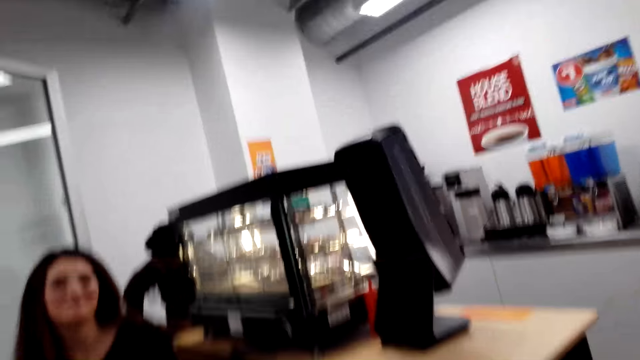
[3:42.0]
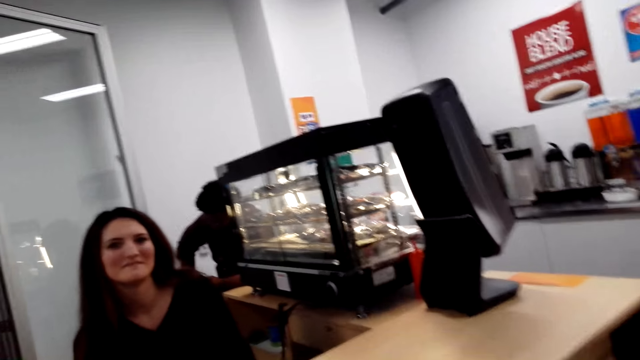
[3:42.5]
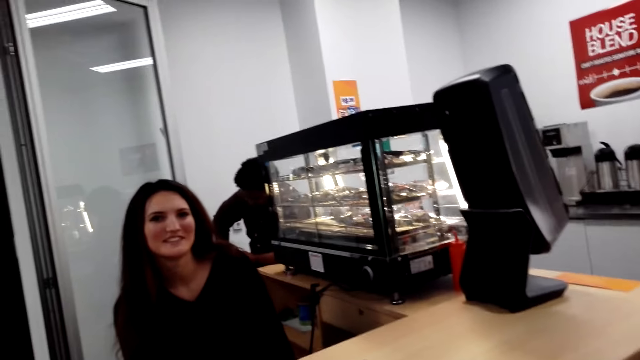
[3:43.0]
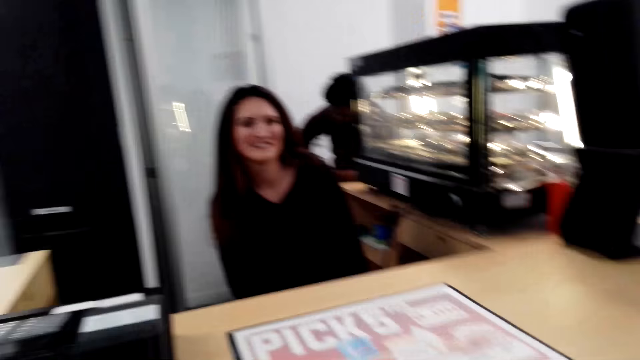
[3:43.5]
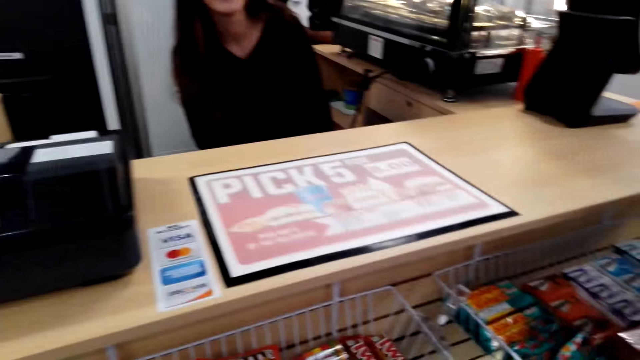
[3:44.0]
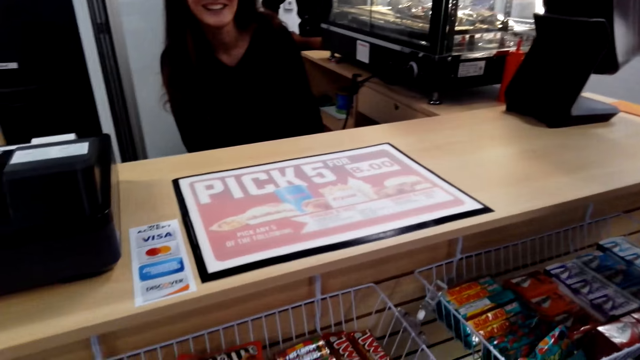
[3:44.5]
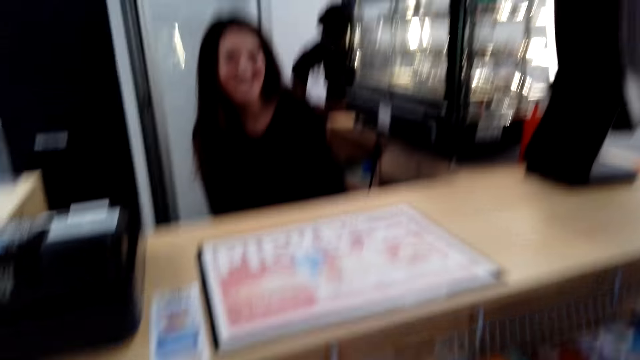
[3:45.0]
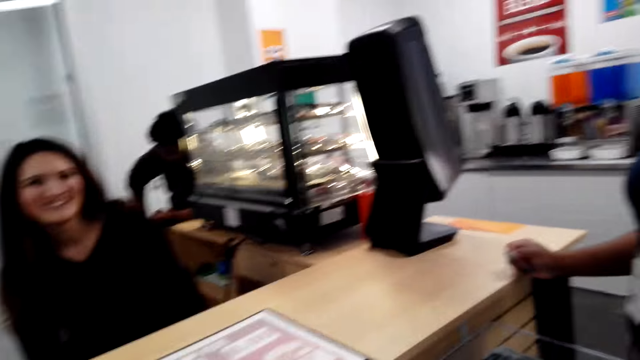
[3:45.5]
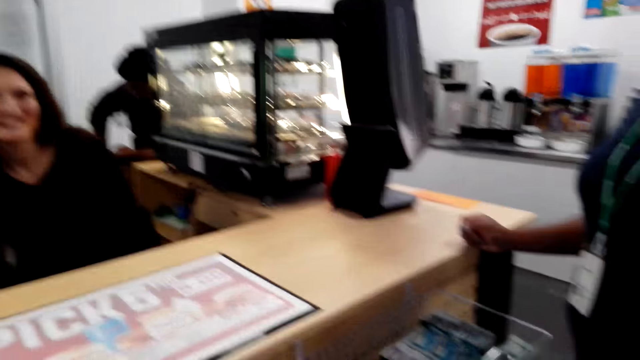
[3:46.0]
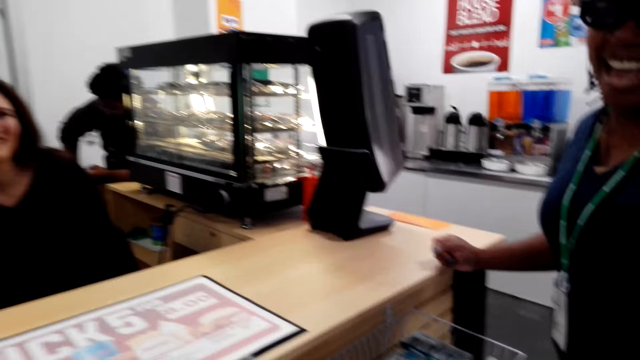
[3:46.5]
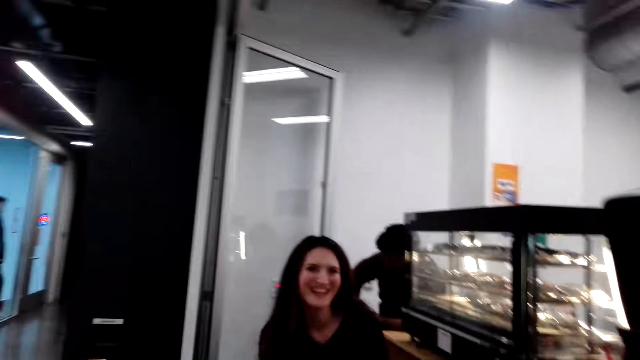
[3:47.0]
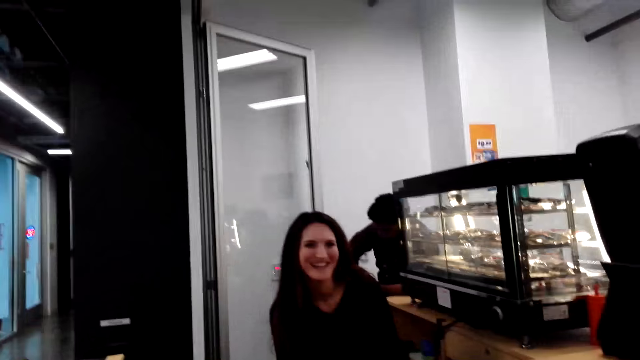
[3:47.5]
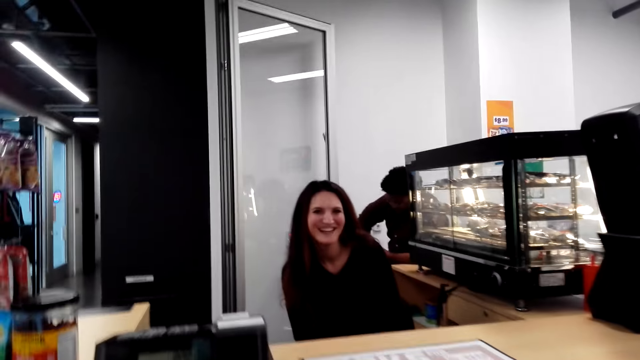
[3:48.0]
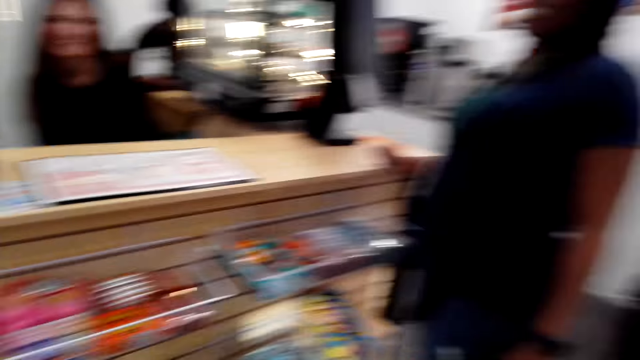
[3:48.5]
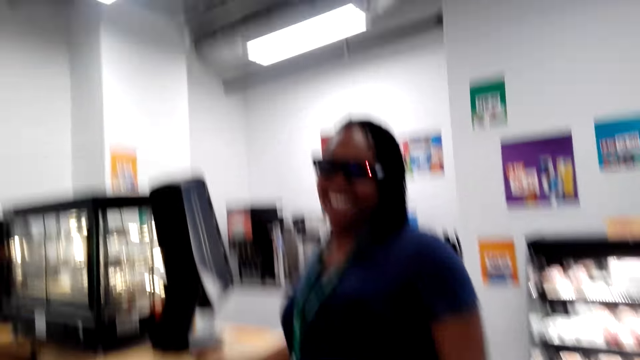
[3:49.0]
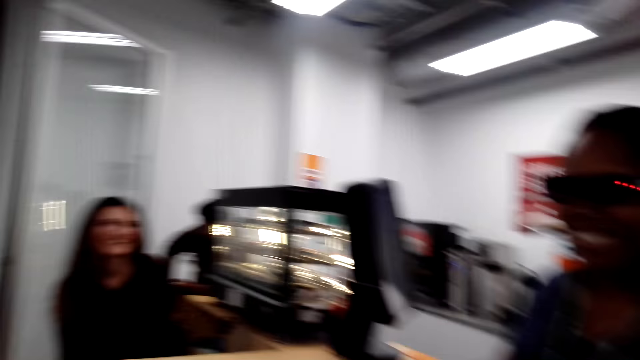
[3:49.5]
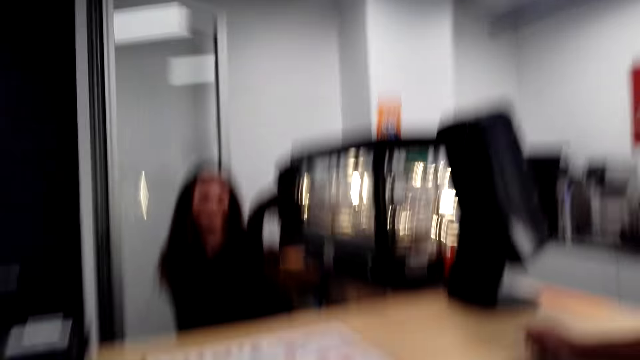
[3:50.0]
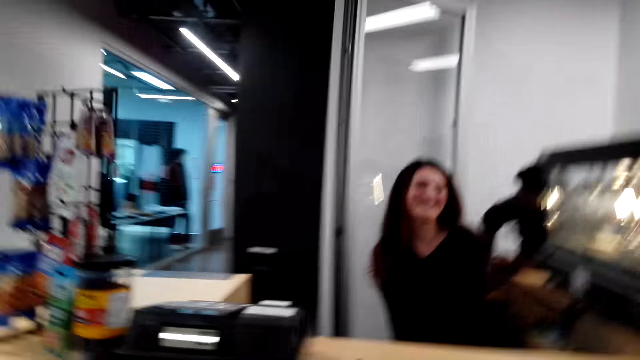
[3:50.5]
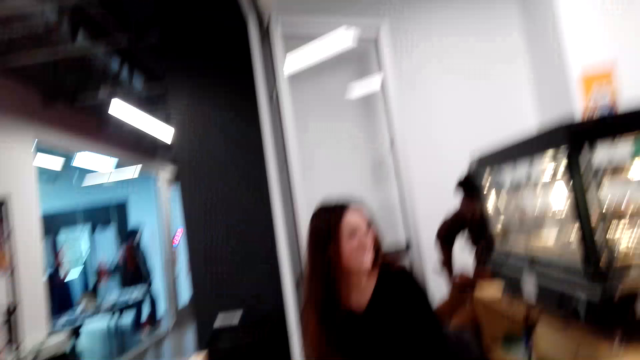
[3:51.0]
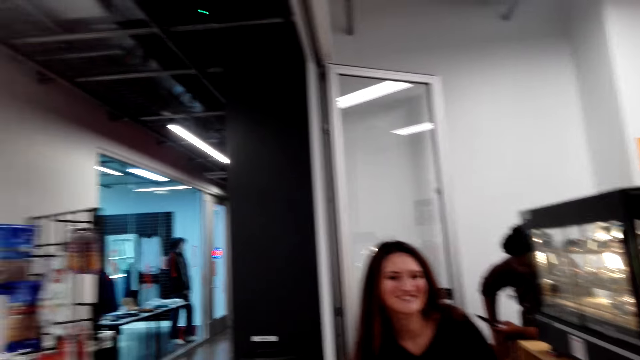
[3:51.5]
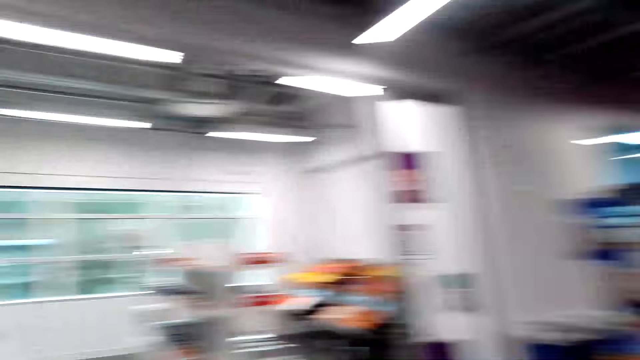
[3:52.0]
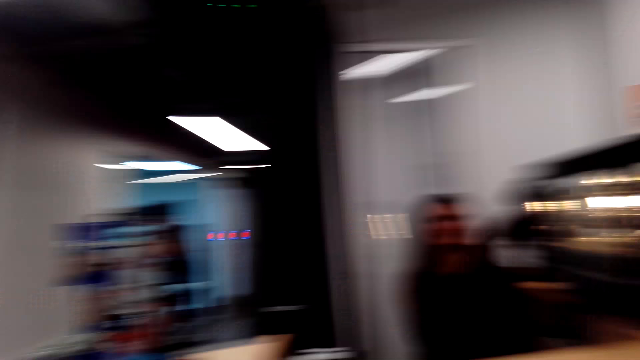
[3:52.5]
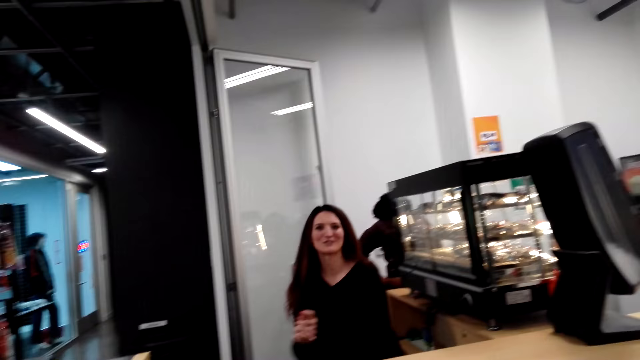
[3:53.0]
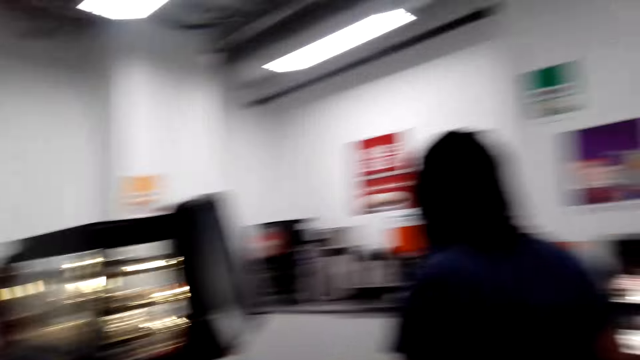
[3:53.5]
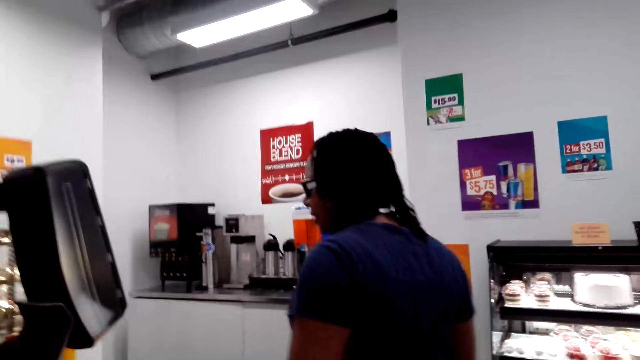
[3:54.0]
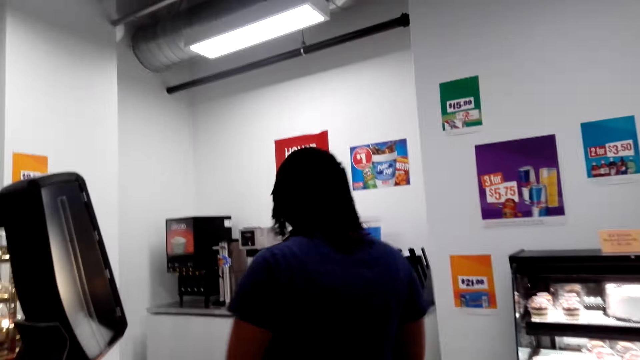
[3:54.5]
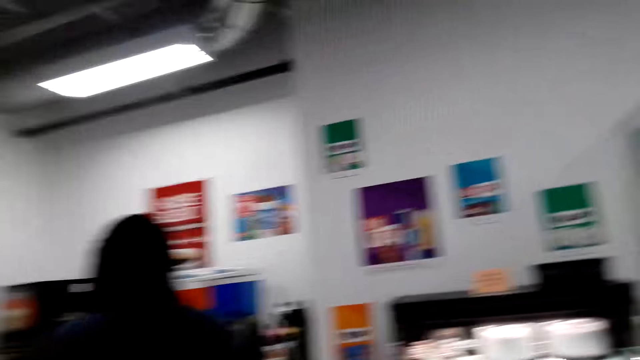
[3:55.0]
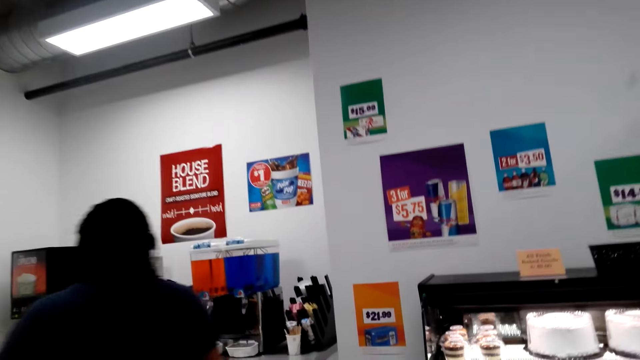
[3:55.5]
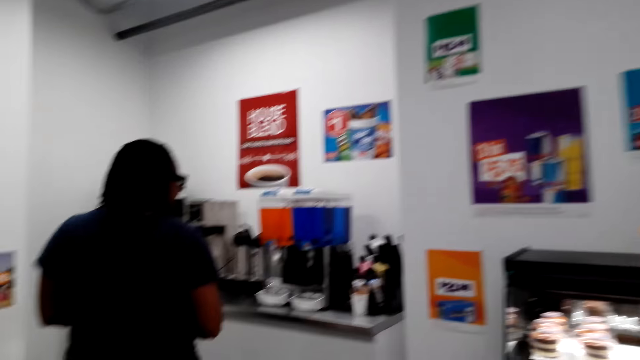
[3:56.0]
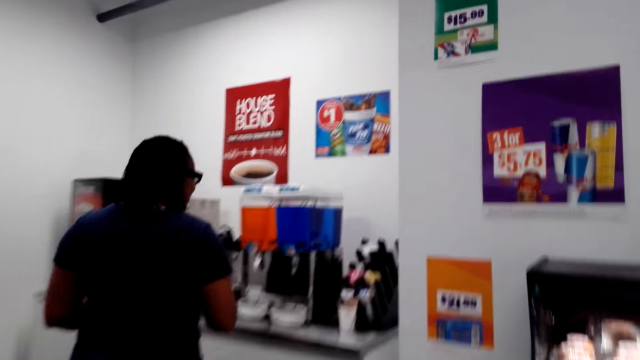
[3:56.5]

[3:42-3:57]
The camera wearer speaks. A woman laughs. A cashier woman talks to the camera wearer. The camera wearer talks to the cashier woman. They laugh. Another woman laughs. The first woman laughs. The camera wearer laughs. Another woman laughs. The cashier woman laughs. The first woman speaks. The camera wearer looks around. The cashier woman talks to the camera wearer. The camera wearer speaks.

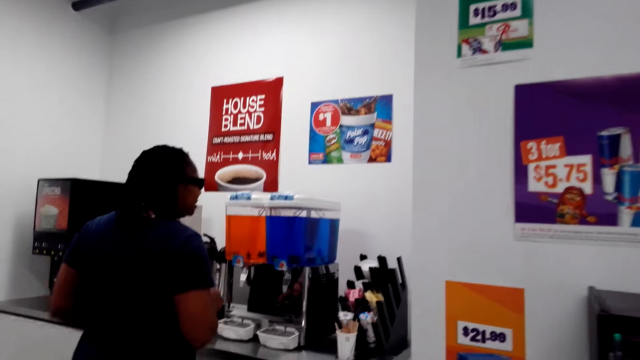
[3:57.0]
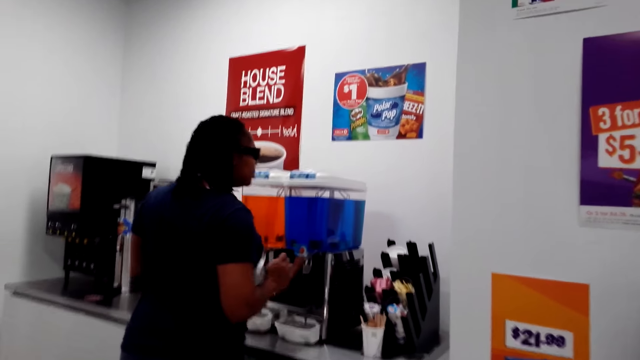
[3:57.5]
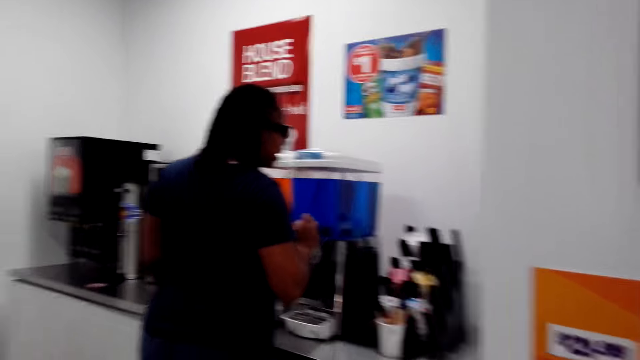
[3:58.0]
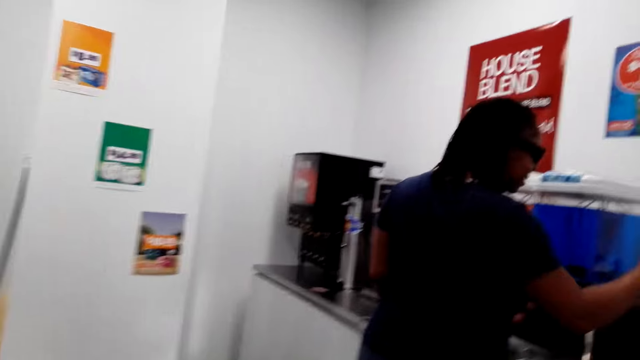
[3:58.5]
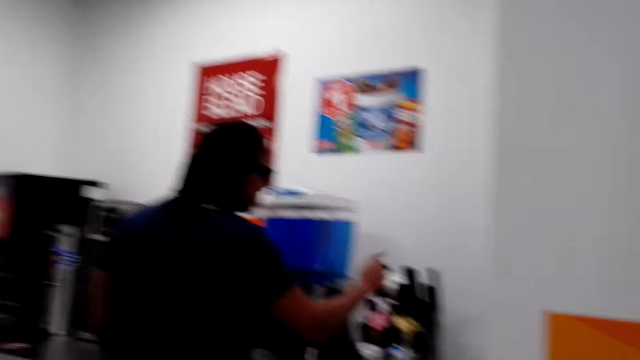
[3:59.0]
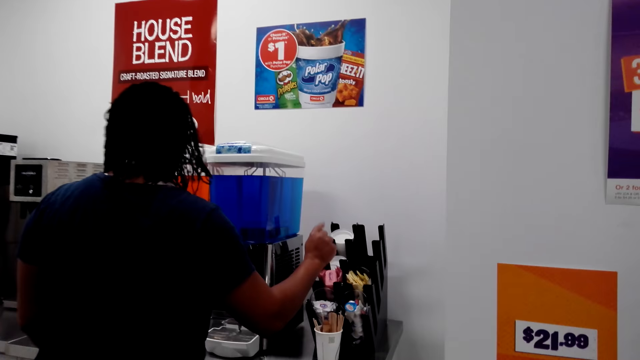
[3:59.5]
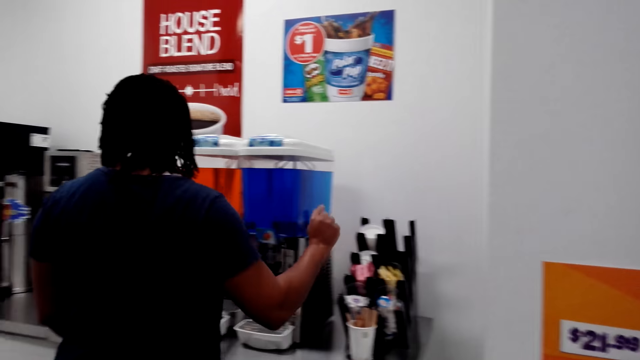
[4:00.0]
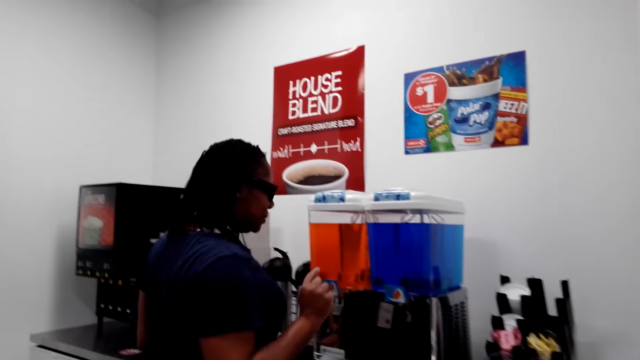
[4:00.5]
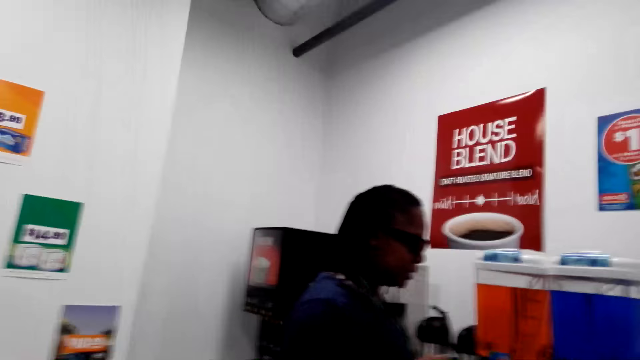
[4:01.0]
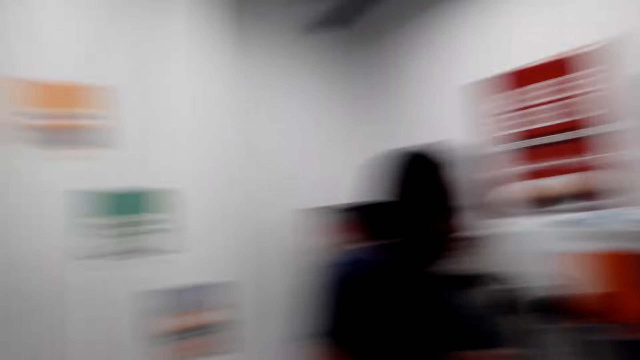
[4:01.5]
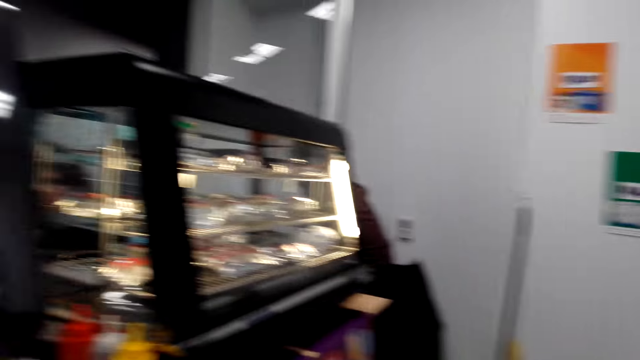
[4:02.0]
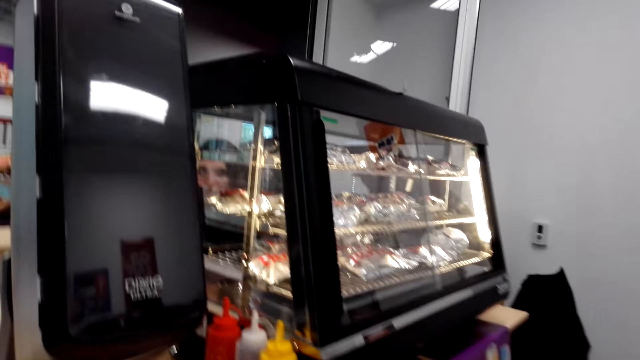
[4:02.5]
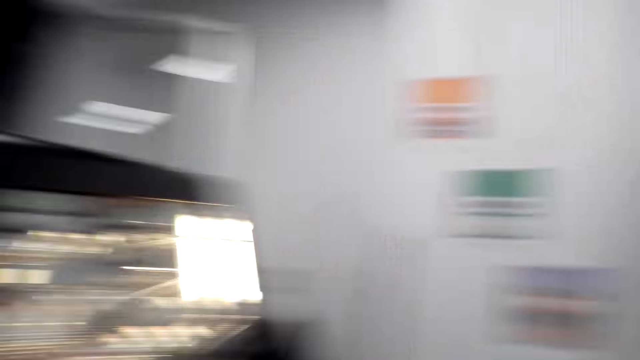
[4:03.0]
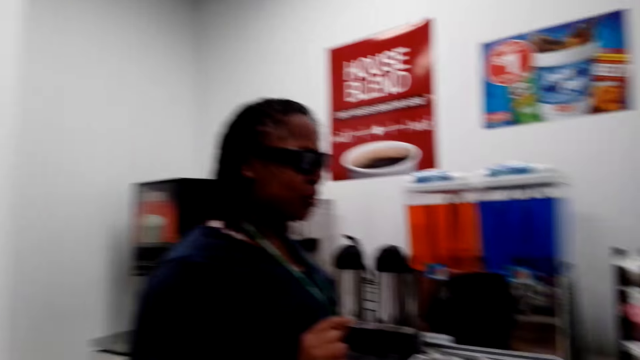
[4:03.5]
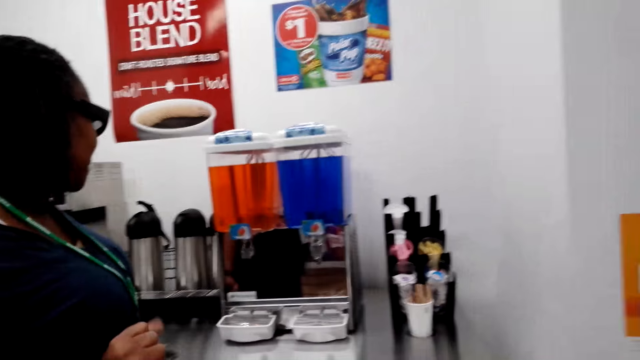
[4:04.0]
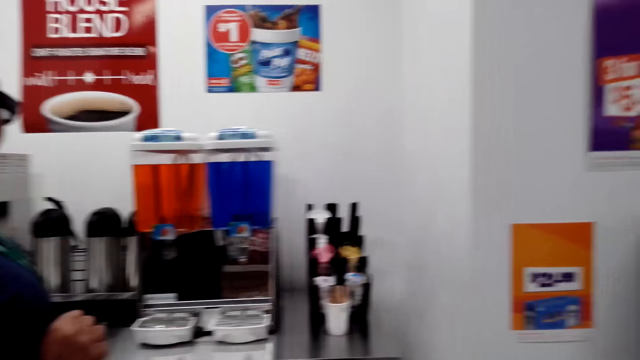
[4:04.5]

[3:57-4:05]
A woman speaks to another woman. The camera wearer walks behind the other woman. The other woman walks to the juice table in the supermarket, speaks to the first woman, and looks on items. The camera wearer looks around the supermarket.
